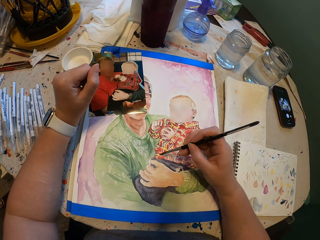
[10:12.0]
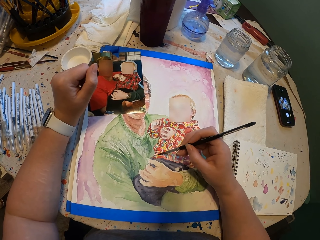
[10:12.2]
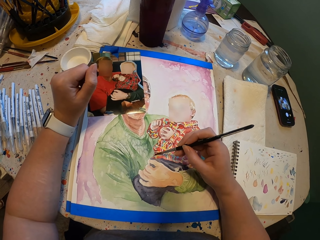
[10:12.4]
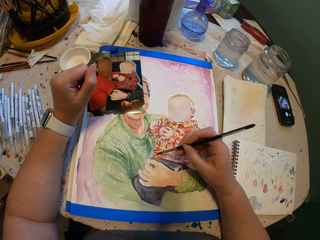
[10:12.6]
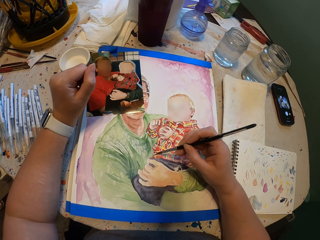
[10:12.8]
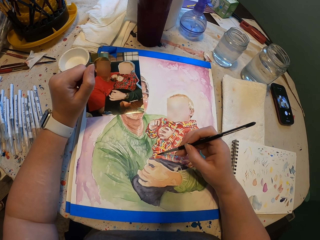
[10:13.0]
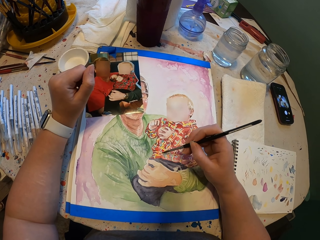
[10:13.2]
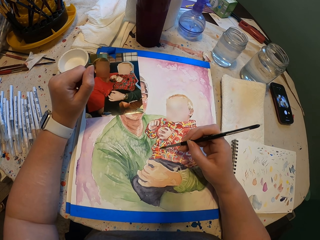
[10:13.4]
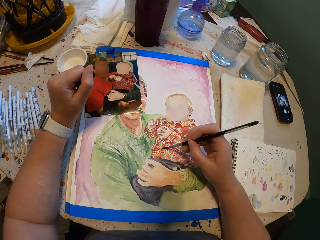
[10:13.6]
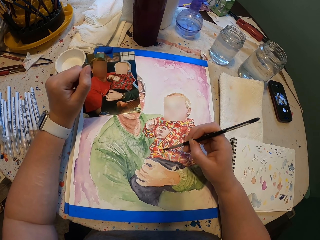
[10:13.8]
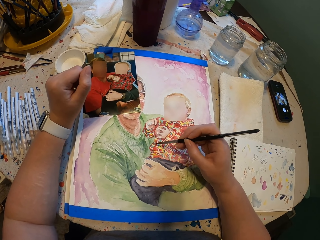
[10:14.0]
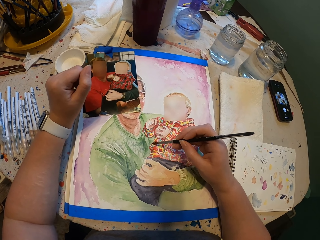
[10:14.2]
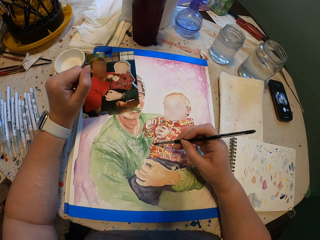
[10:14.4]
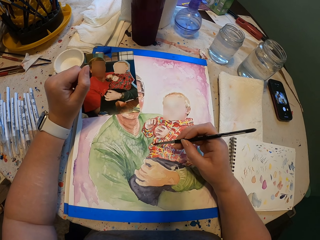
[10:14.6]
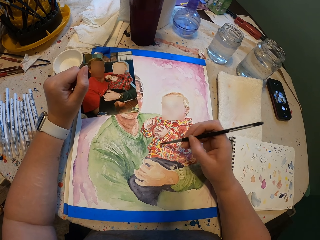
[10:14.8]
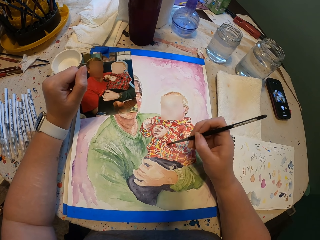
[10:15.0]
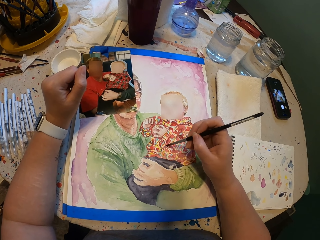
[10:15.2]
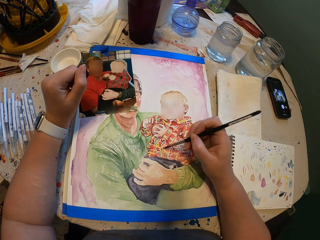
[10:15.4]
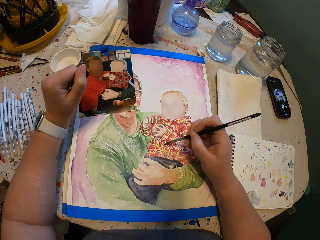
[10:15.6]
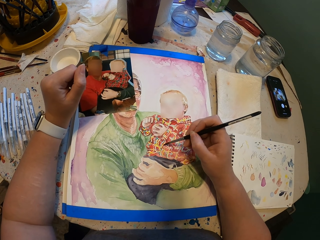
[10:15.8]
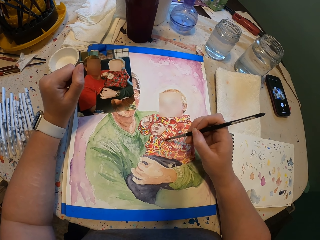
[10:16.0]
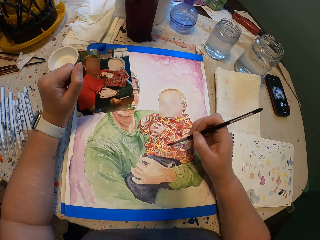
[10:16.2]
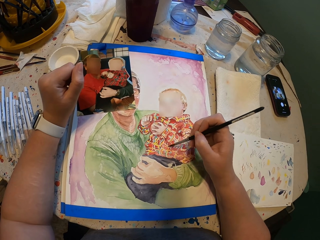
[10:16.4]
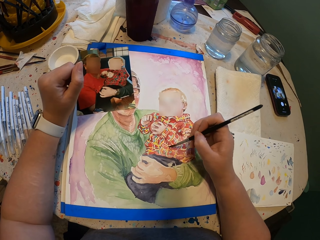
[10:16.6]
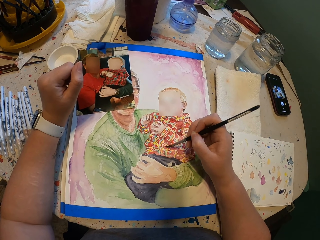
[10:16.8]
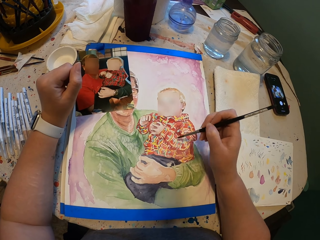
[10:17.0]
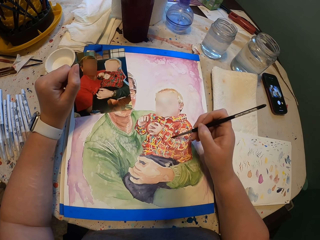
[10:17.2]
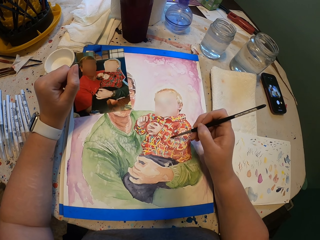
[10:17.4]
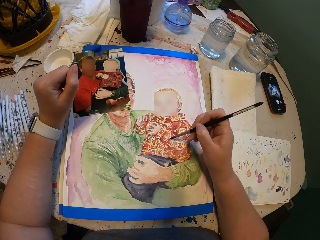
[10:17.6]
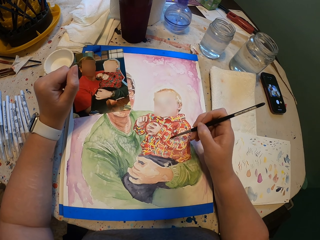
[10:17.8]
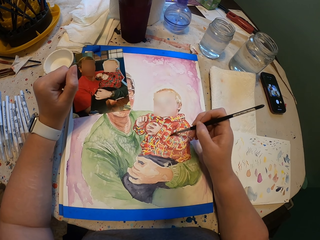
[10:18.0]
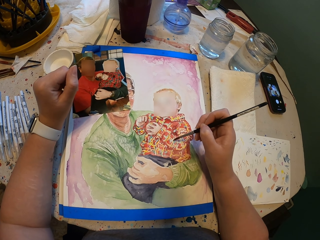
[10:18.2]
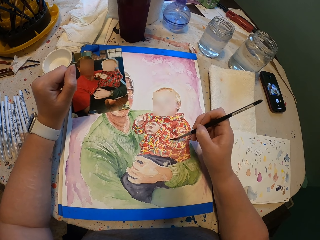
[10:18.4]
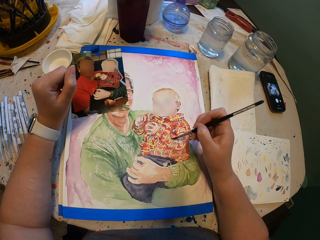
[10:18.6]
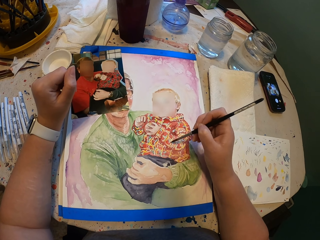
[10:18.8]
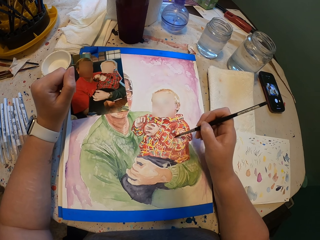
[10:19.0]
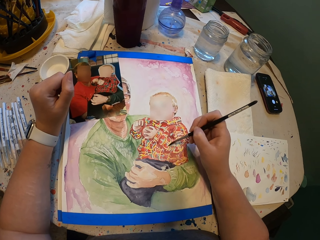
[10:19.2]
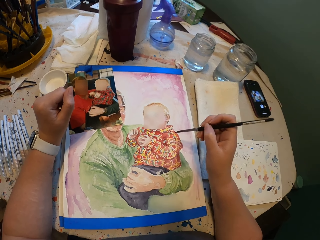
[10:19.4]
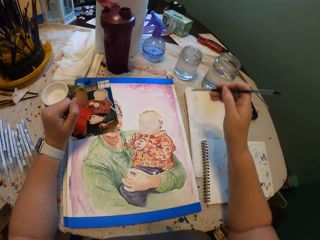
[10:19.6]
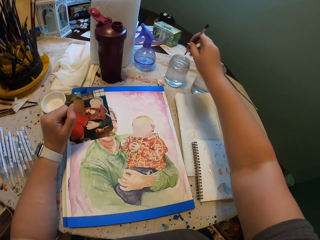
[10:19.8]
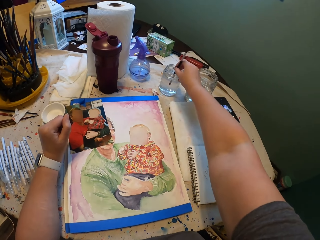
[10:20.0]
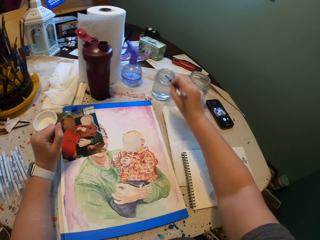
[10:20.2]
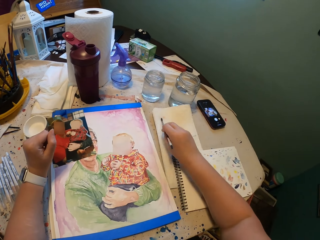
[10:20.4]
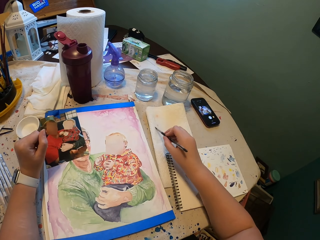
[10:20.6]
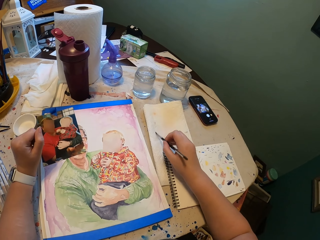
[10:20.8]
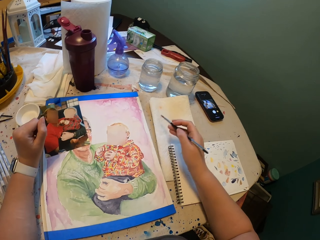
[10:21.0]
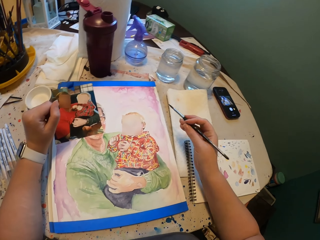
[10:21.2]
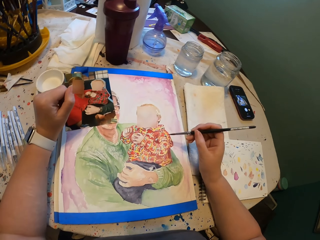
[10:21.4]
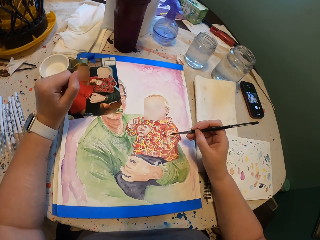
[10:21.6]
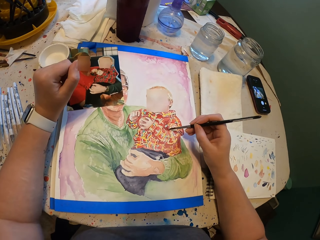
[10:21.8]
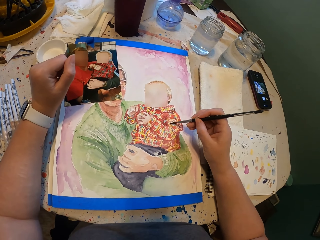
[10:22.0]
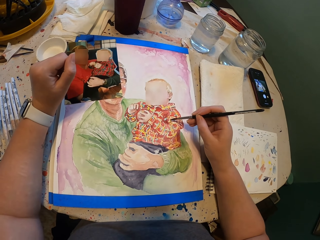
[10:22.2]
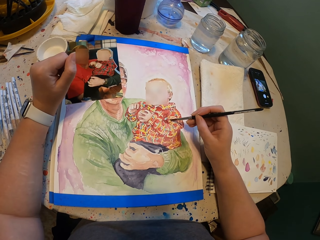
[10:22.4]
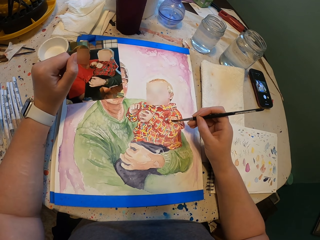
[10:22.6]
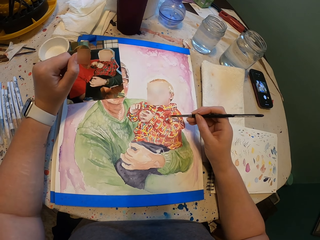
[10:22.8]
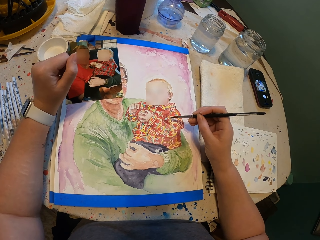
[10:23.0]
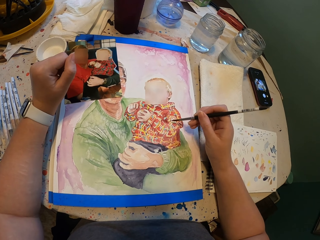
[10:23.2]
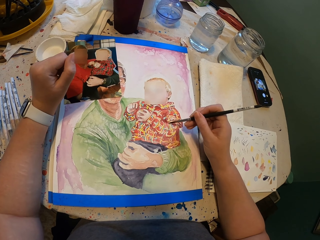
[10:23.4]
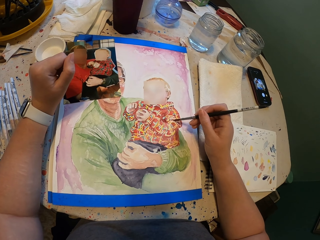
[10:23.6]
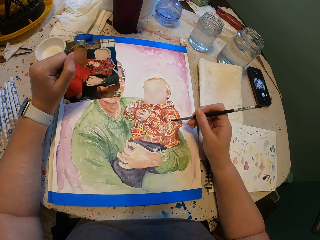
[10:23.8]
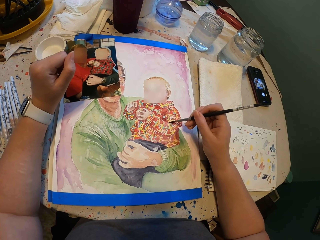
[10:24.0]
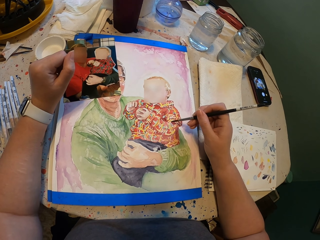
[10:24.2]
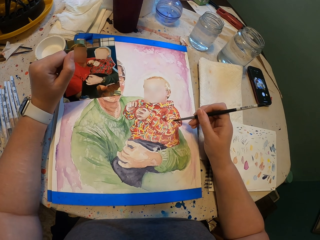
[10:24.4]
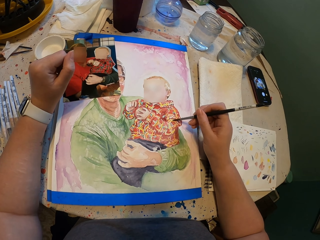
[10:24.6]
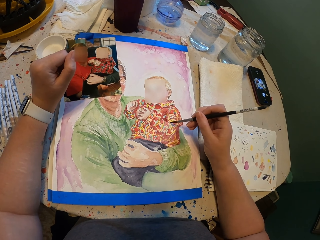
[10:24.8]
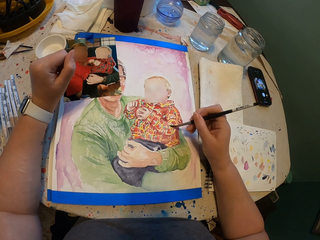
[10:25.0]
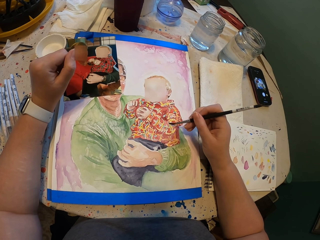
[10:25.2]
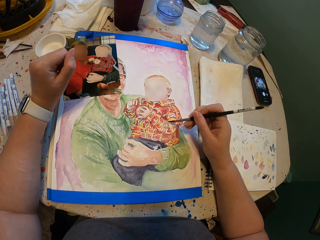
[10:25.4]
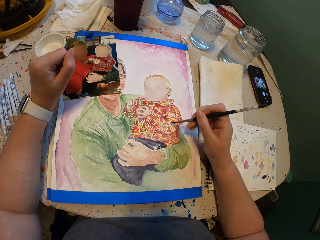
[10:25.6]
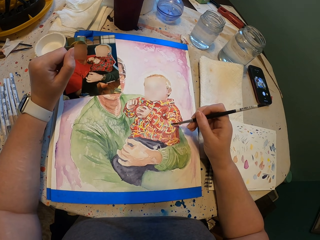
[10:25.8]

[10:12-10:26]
The camera wearer dips the brush into the water in the bottle. They reduce water from the brush. They rub the paint brush on a paper. They paint the picture.

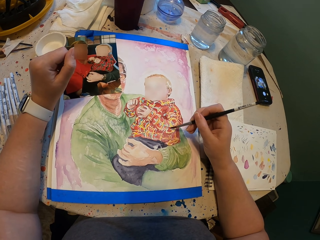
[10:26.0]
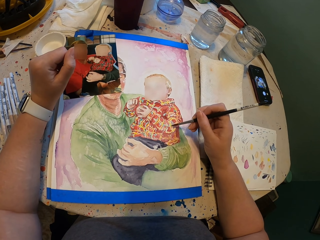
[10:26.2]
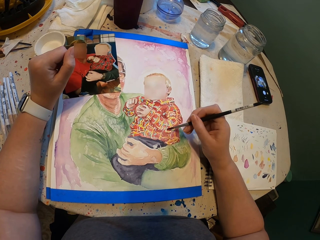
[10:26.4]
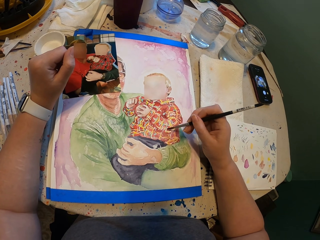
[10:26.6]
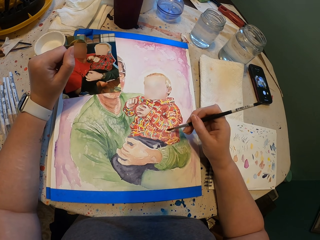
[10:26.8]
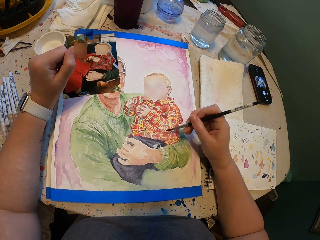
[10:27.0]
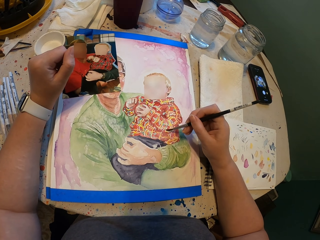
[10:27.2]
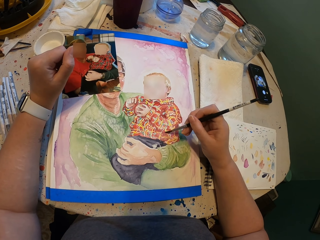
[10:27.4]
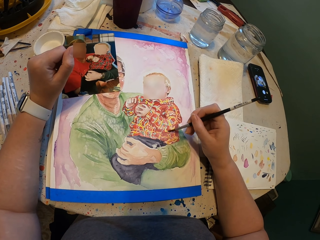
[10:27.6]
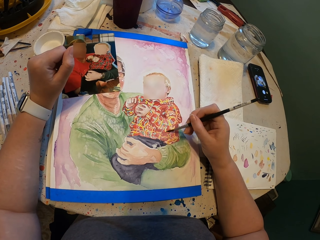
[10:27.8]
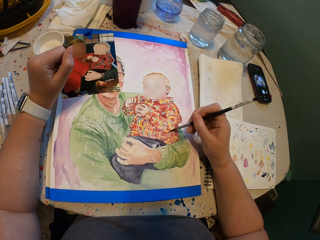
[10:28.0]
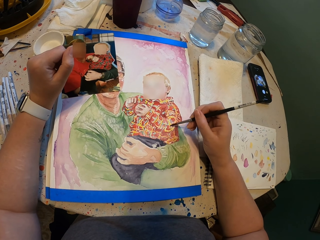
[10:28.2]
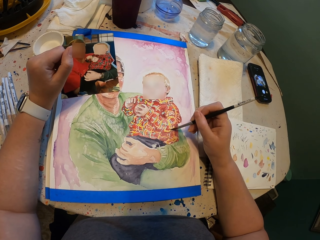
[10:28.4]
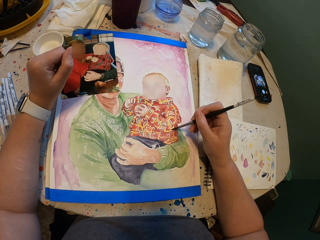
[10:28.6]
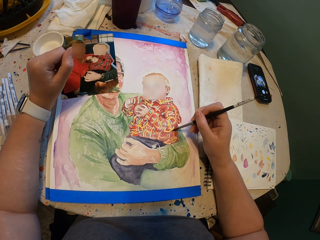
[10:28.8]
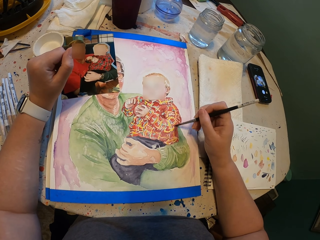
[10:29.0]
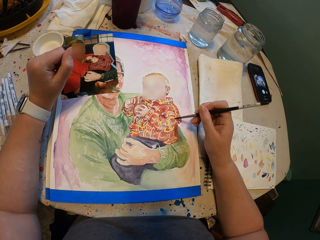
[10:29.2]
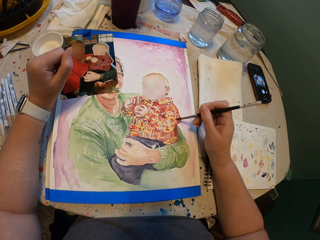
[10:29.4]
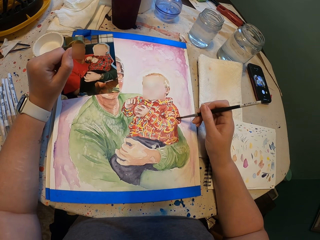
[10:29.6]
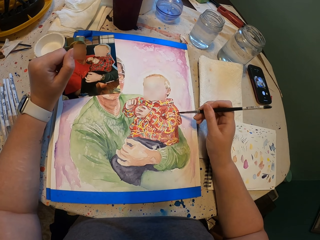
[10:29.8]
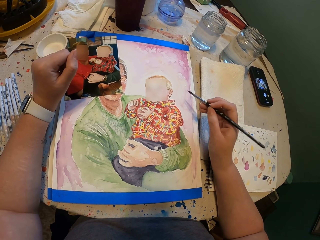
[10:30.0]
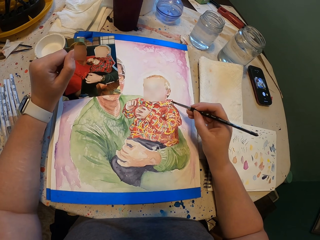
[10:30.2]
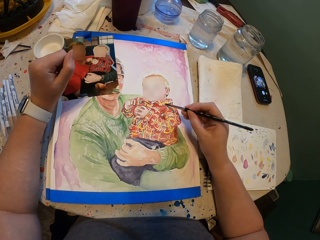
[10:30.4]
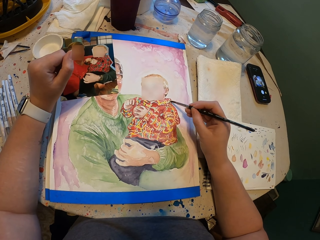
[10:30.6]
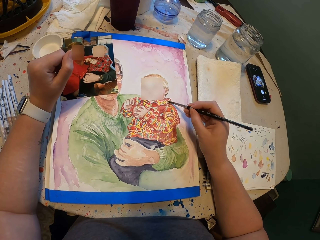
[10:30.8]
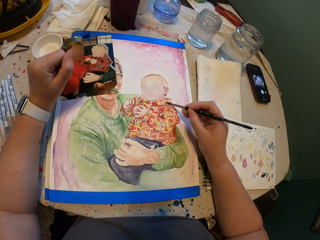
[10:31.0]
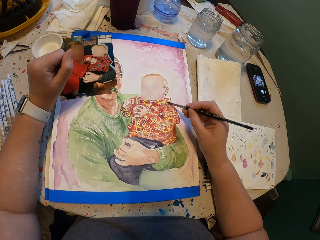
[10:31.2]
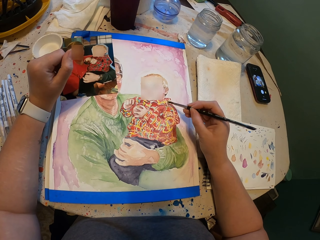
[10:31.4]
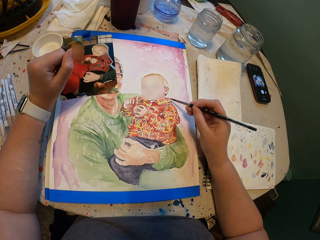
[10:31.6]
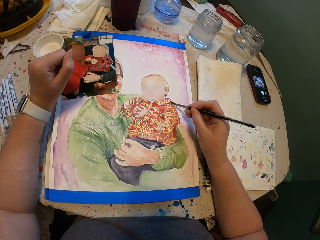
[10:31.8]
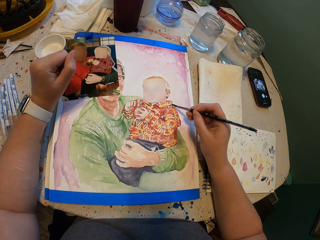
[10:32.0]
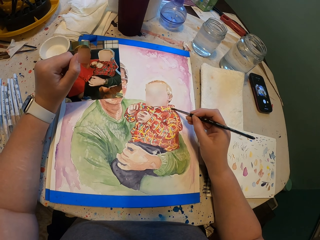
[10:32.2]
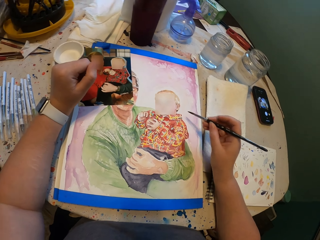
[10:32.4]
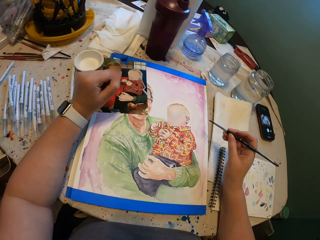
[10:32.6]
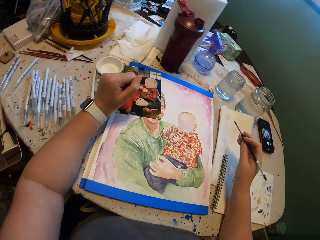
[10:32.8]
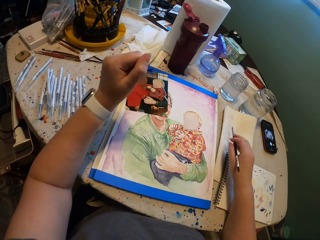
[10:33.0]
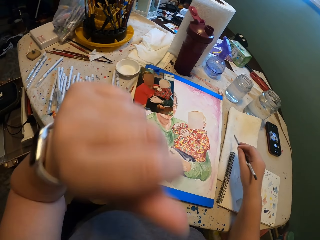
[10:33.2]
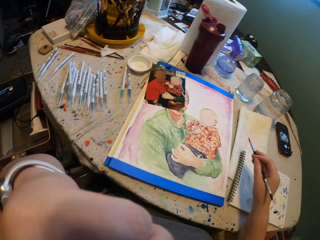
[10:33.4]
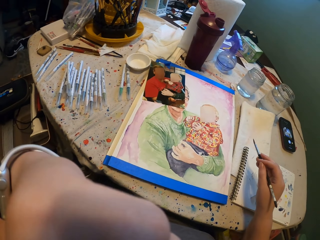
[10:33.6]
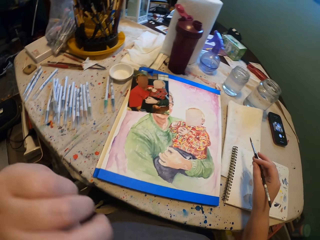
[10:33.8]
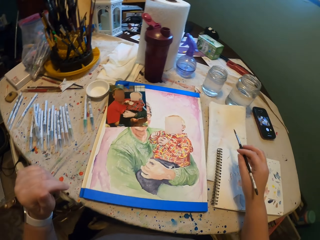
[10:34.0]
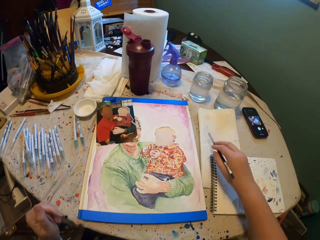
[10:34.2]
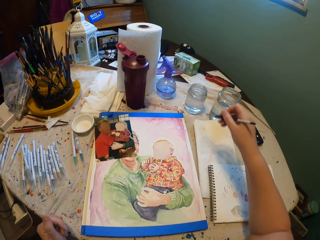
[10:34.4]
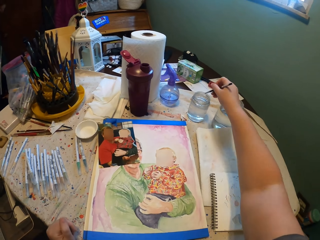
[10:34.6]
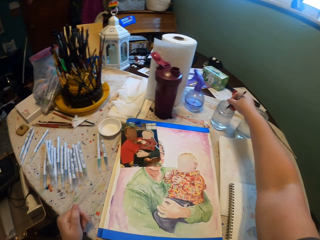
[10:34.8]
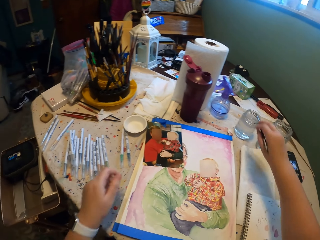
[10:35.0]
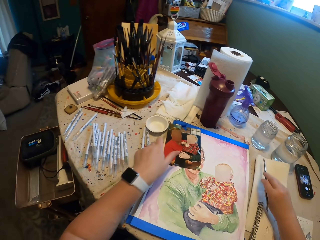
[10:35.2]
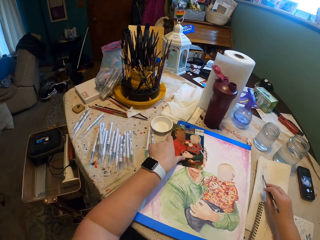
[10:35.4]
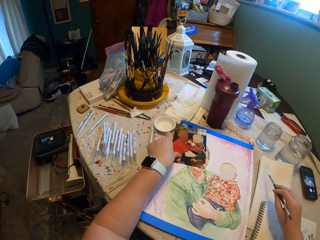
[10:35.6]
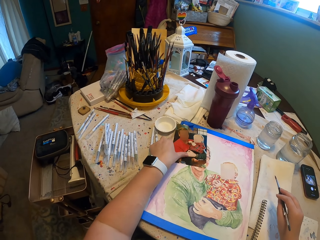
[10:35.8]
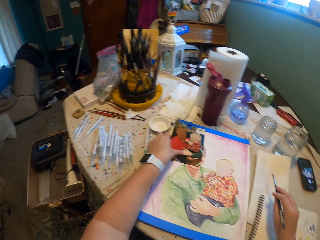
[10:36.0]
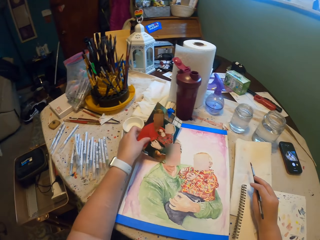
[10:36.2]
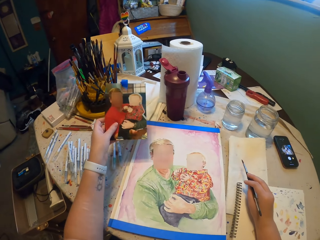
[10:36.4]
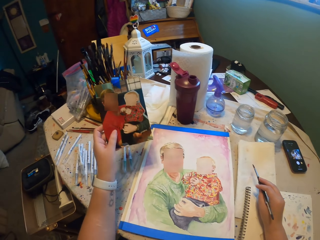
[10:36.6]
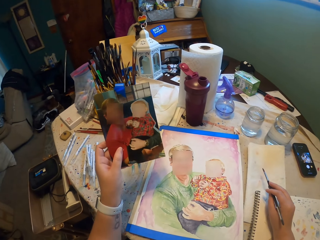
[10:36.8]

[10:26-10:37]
The camera wearer rubs the nose with the left hand. They rub the paint brush on a paper. They dip the brush into the water in the bottle. They pick a photo or picture. They look at the picture.
